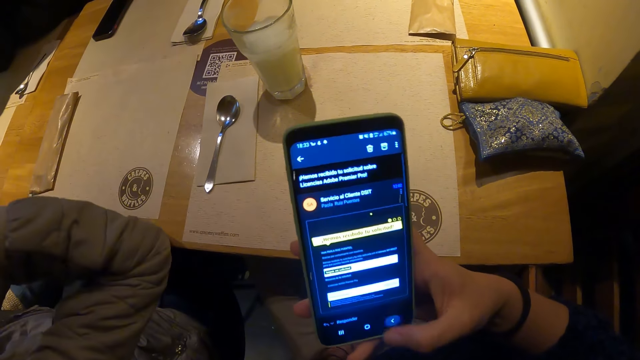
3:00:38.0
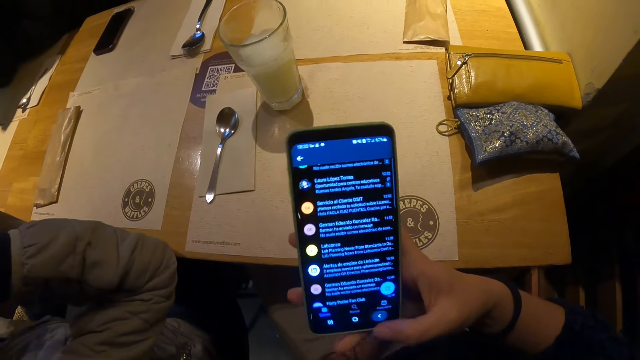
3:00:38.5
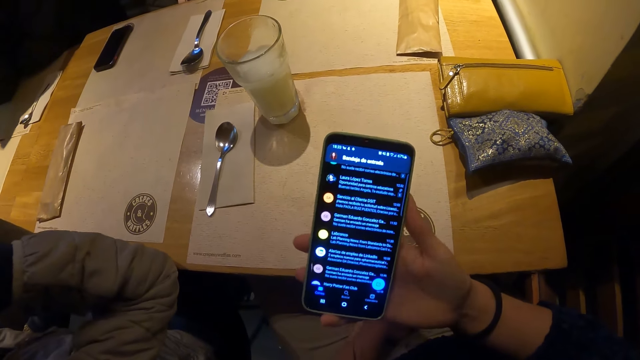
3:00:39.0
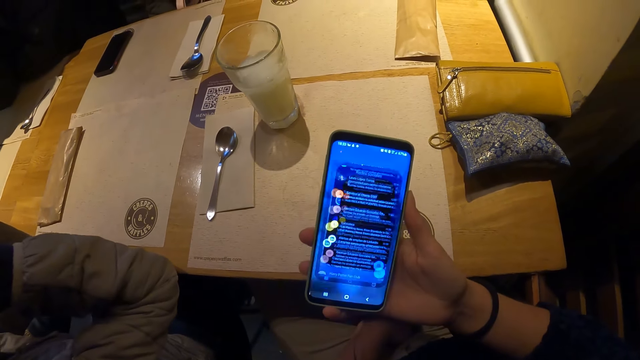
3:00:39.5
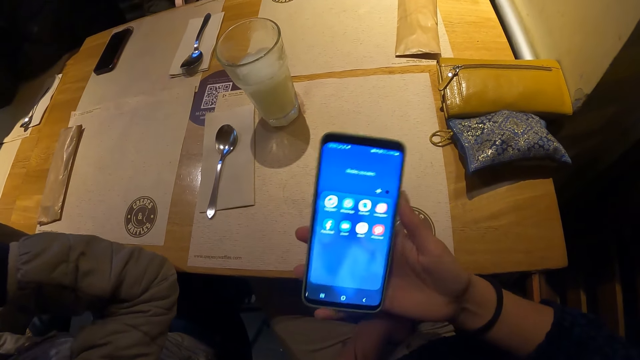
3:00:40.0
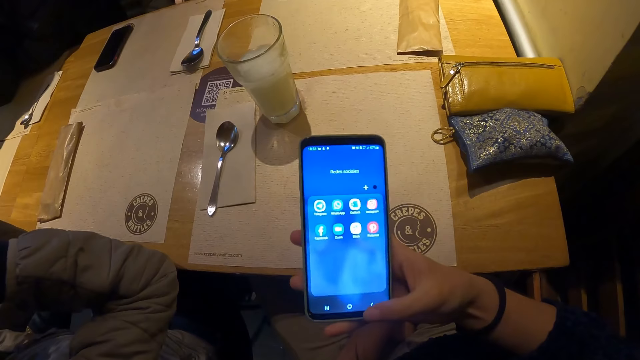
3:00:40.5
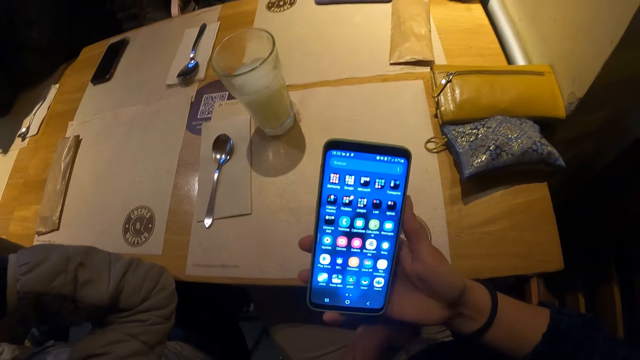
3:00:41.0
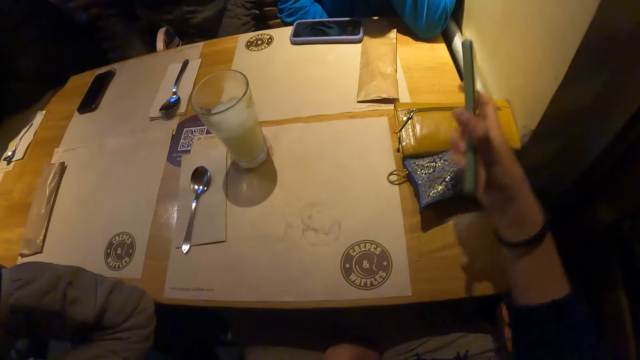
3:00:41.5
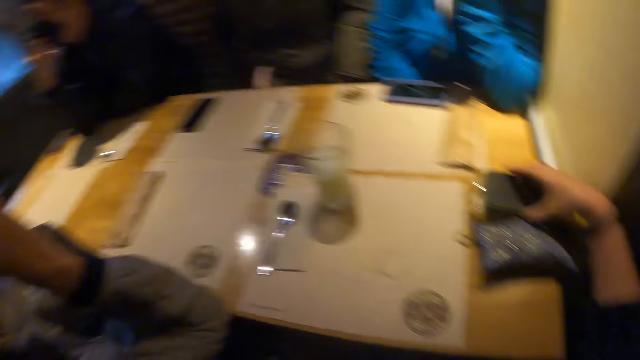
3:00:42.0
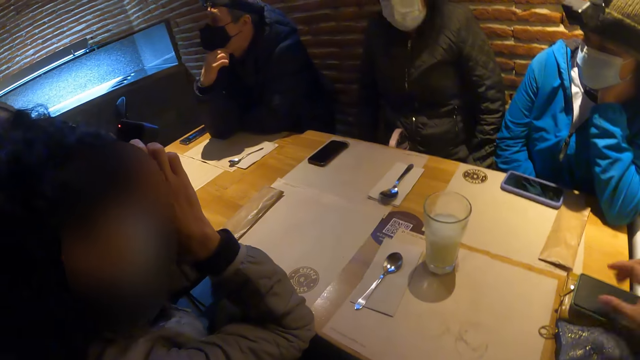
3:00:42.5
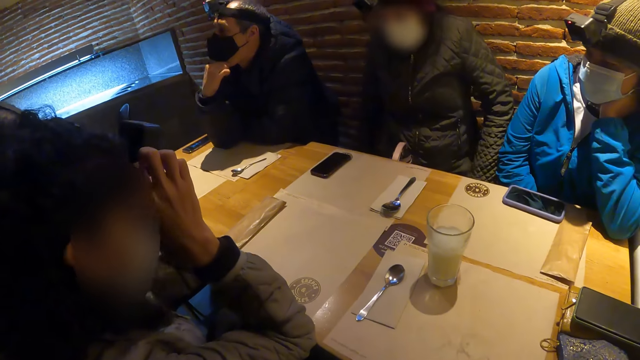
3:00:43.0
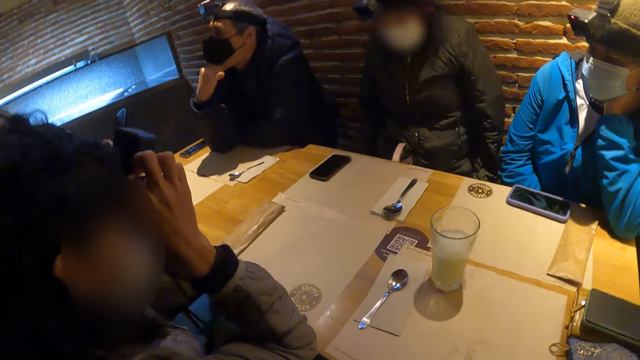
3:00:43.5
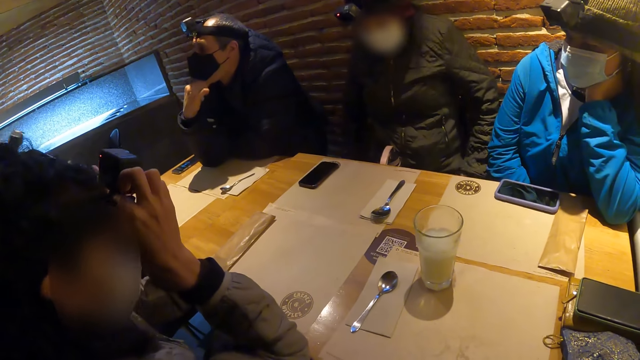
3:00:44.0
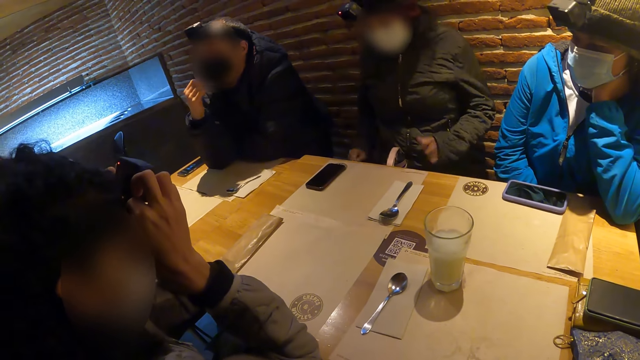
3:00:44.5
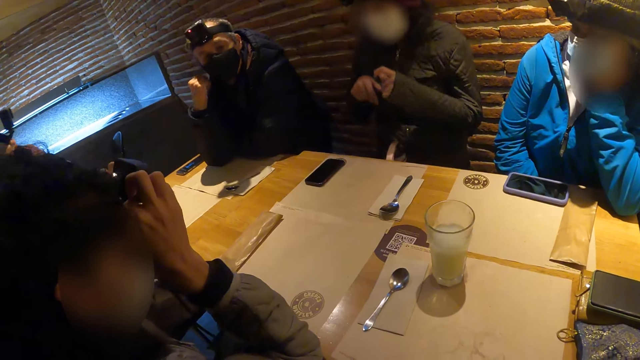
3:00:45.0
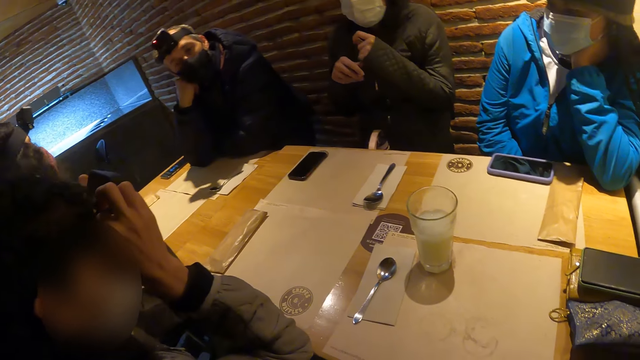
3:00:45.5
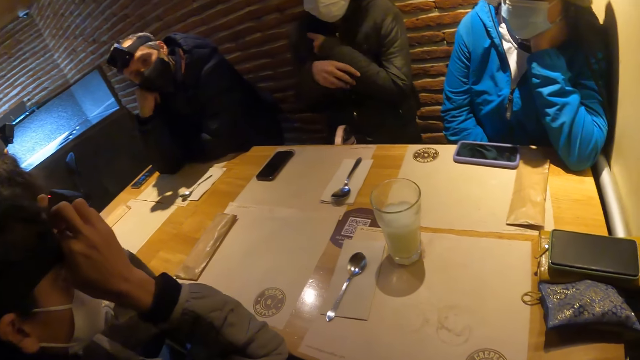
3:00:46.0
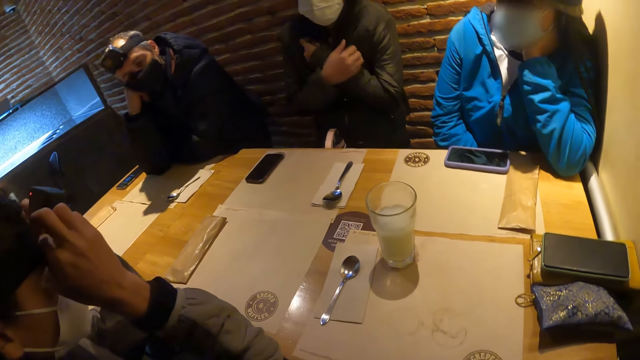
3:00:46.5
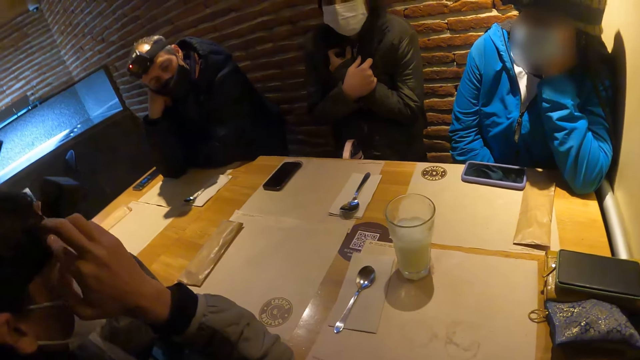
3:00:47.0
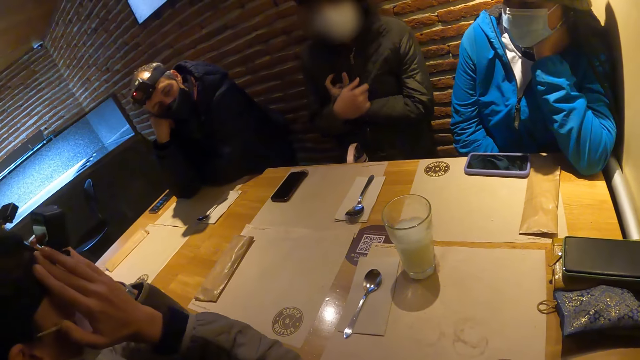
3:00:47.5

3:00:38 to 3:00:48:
The camera wearer drops the phone on the purse on the table with her right hand. The woman adjusts a camera head strap on her head with both hands.

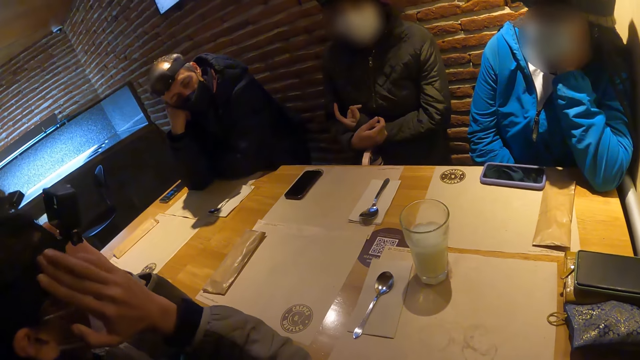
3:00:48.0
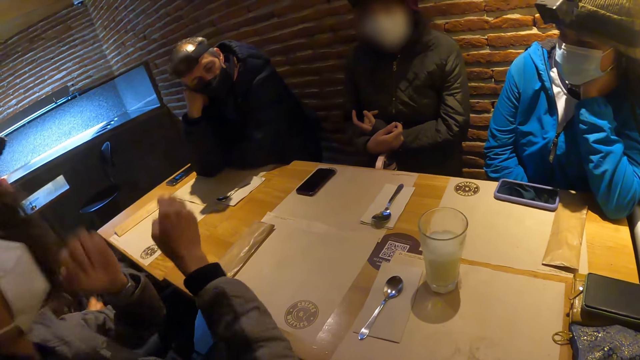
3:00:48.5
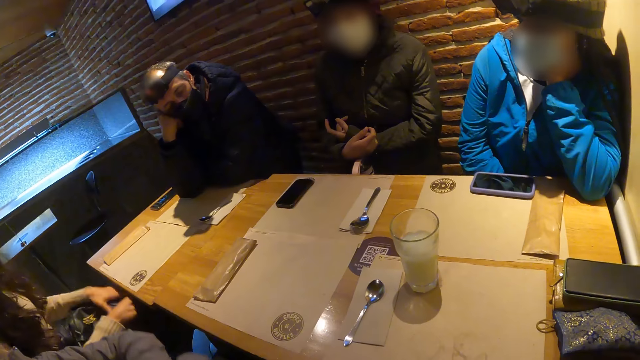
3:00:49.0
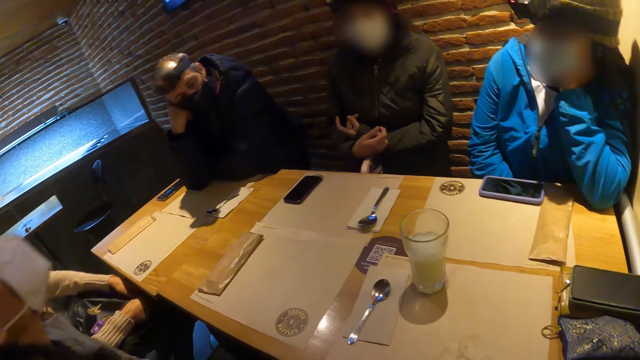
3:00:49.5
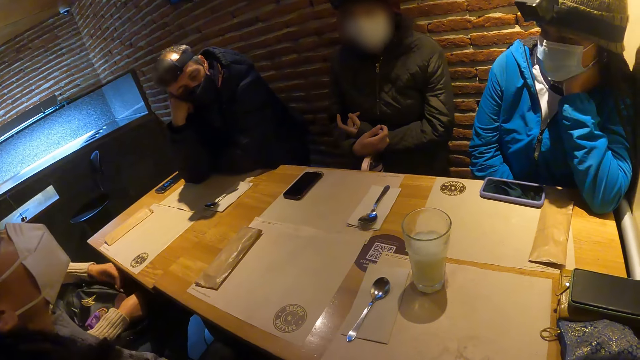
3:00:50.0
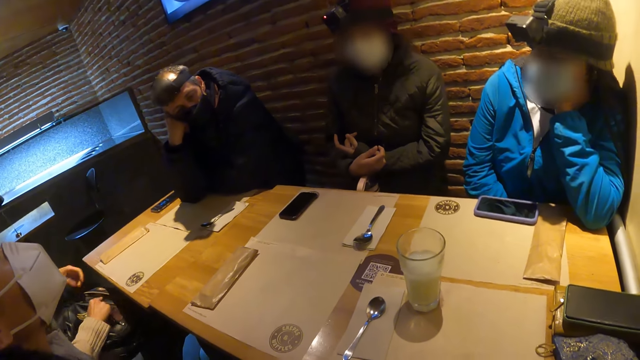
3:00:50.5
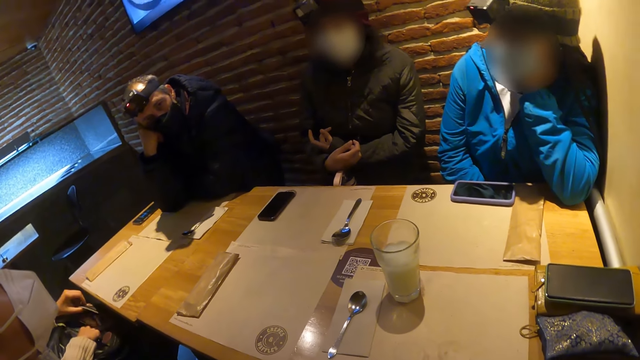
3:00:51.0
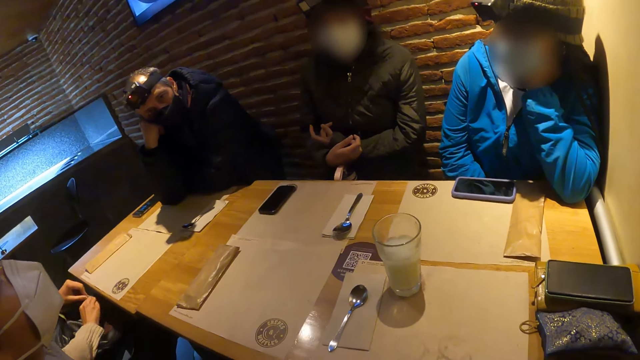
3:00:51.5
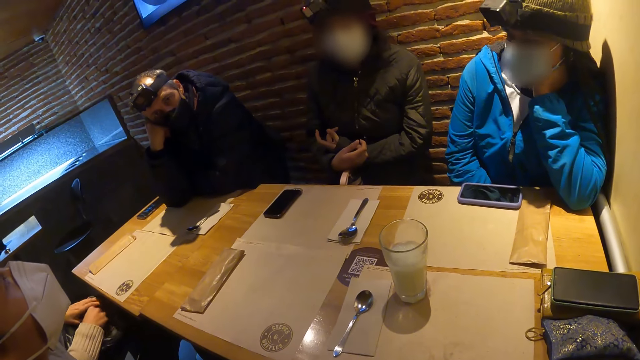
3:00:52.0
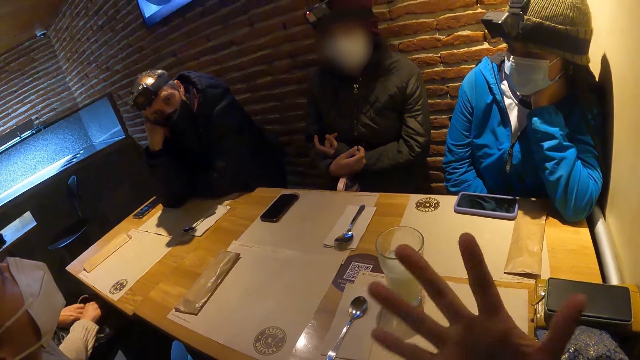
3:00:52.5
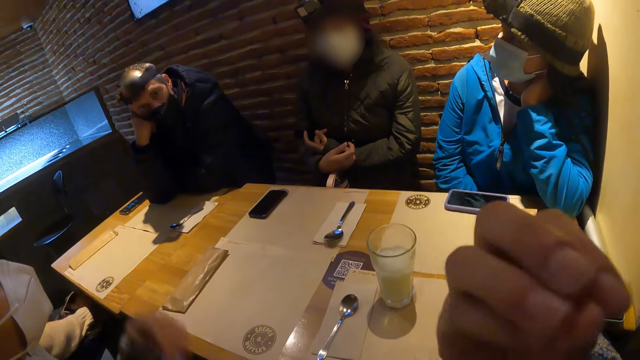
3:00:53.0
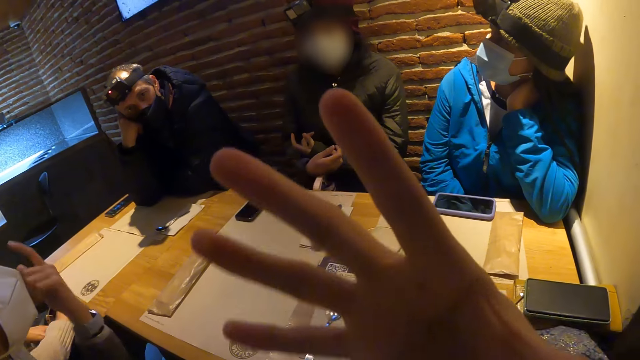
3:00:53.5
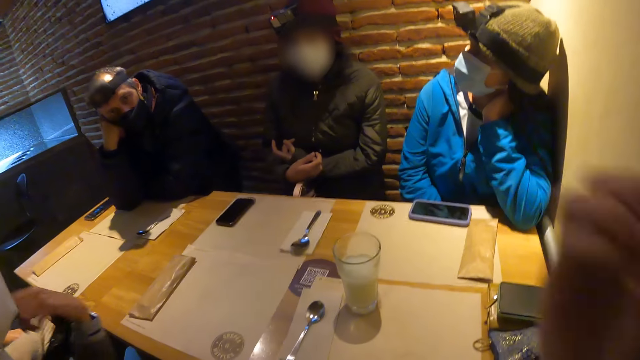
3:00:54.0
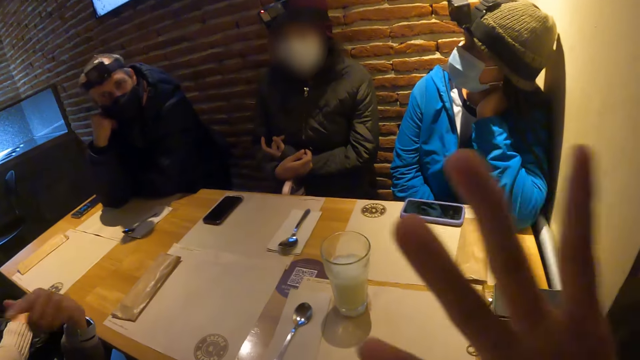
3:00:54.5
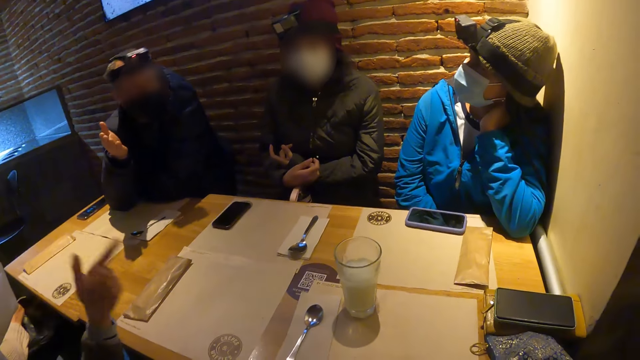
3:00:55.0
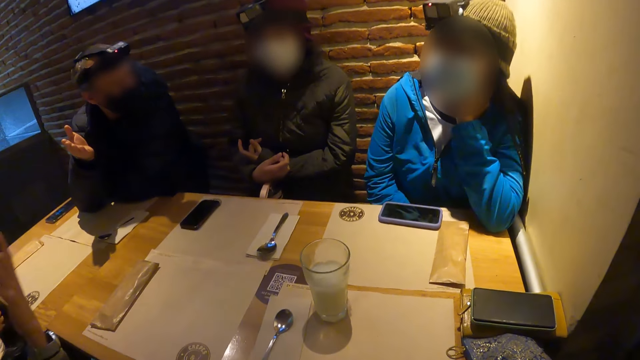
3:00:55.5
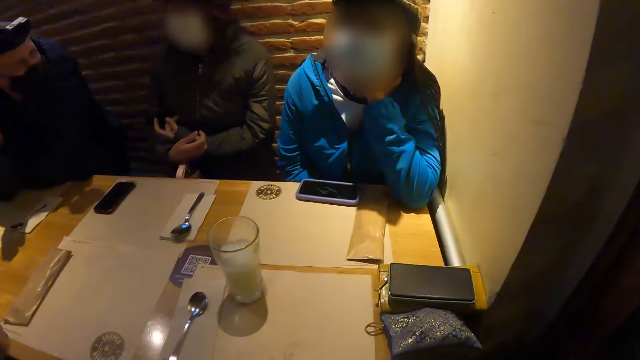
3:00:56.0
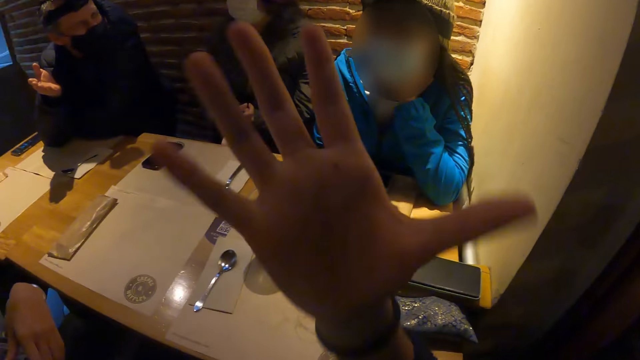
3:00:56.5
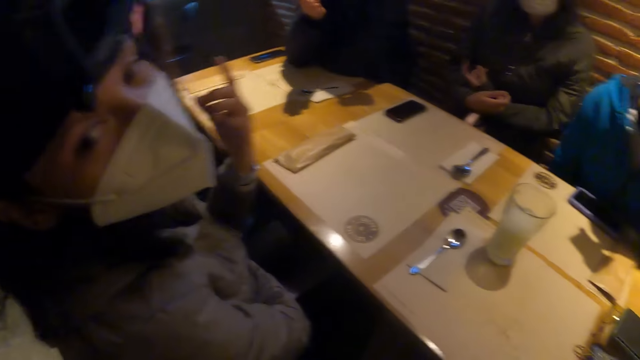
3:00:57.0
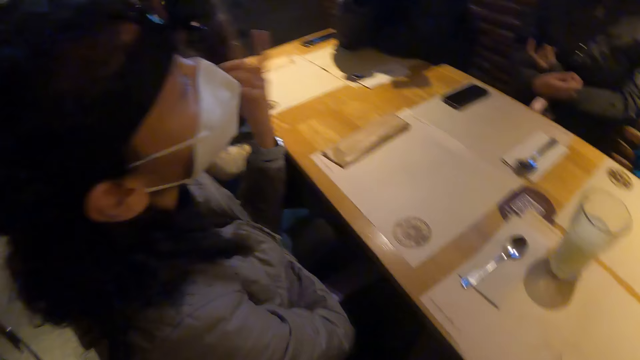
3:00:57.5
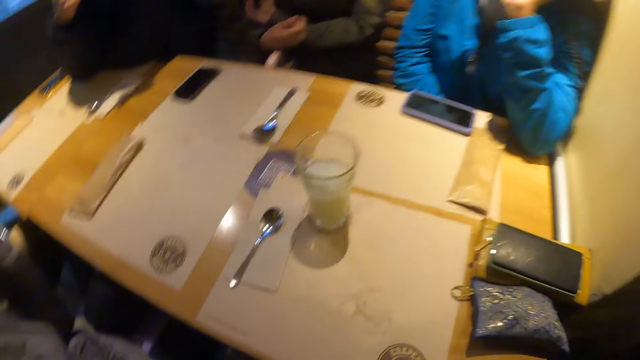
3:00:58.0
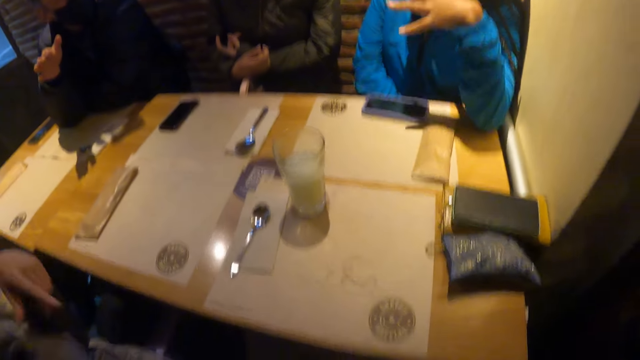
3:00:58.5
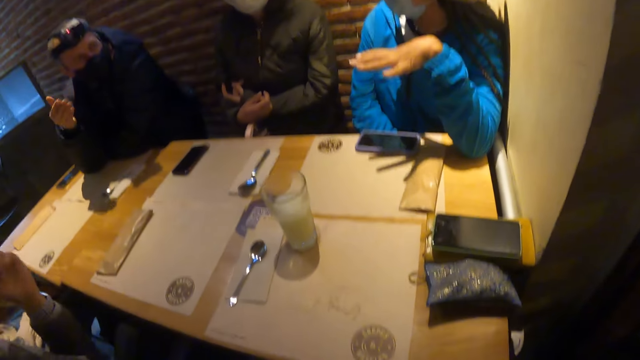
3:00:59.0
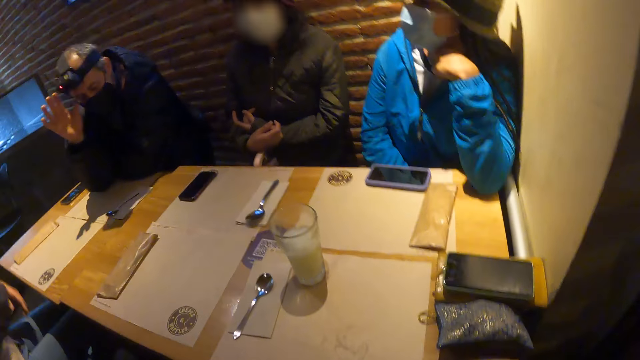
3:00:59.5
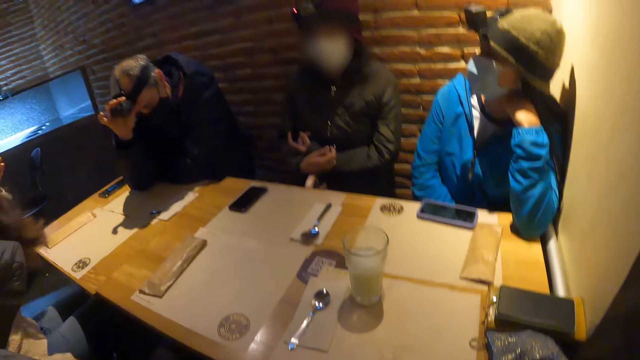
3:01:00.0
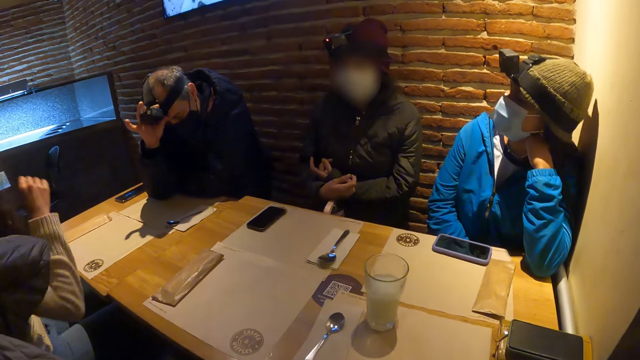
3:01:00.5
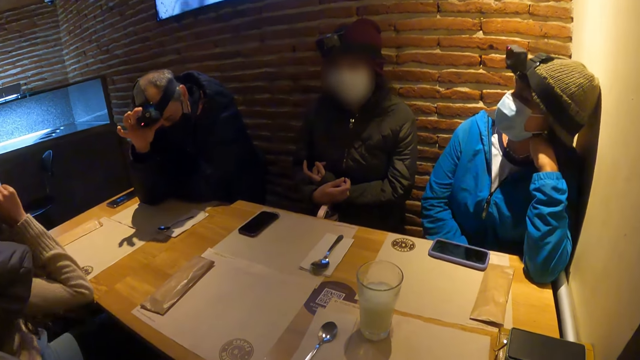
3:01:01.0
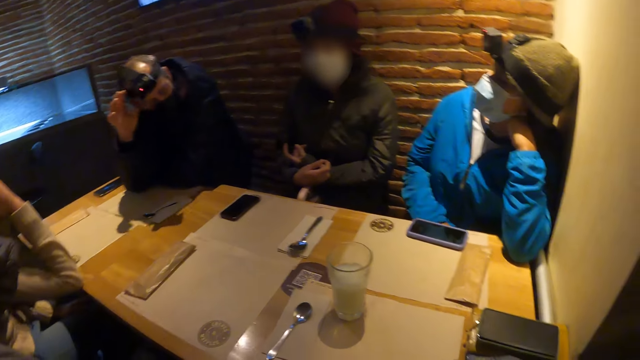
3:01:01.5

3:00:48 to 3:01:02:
Another woman unzips a bag on her legs with both hands. The camera wearer looks at the table. The woman searches the bag on her legs with her right hand. The camera wearer interacts with the group of people and talks using hands. A man adjusts a camera head strap on his head with his right hand.
